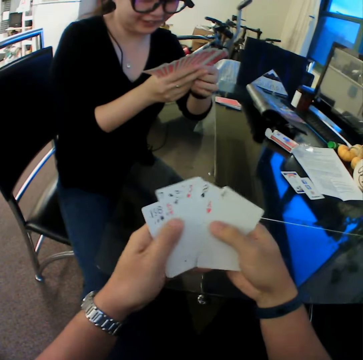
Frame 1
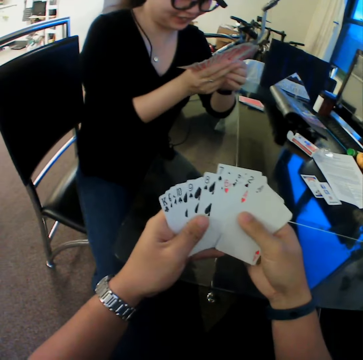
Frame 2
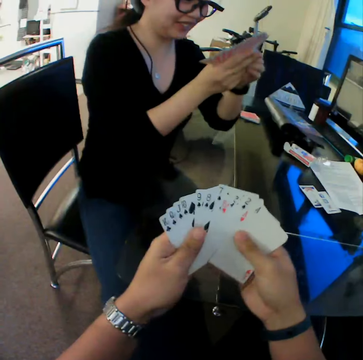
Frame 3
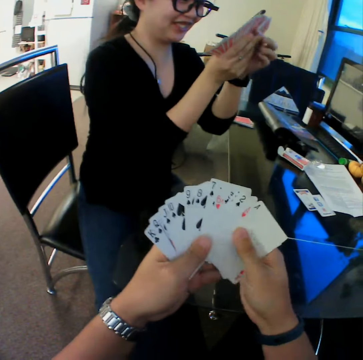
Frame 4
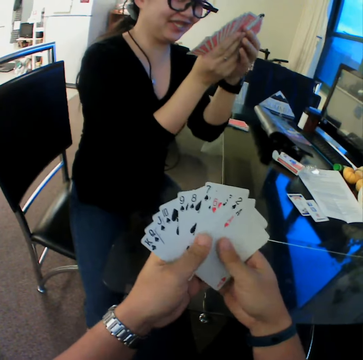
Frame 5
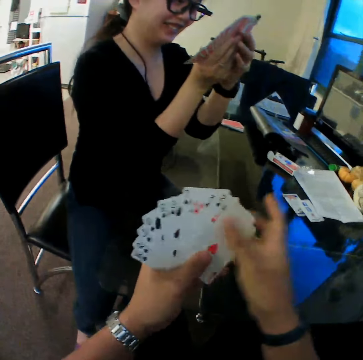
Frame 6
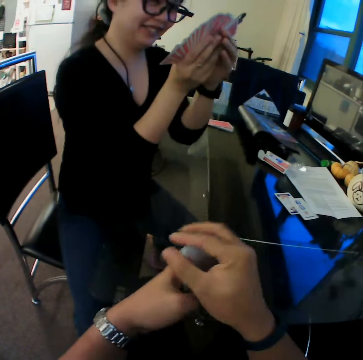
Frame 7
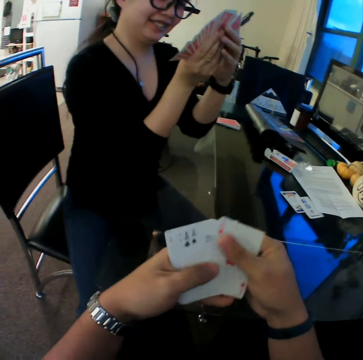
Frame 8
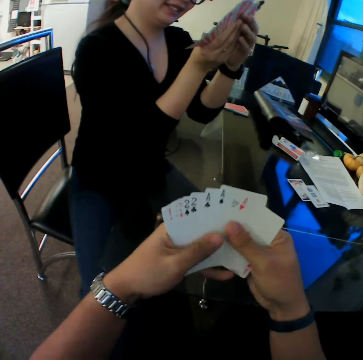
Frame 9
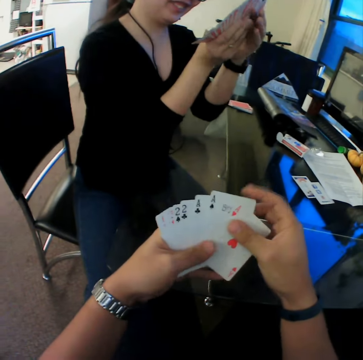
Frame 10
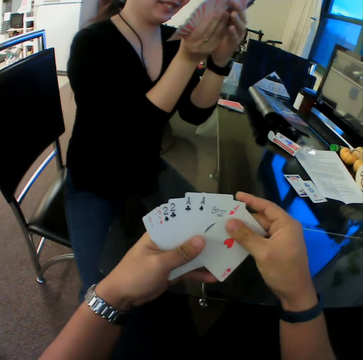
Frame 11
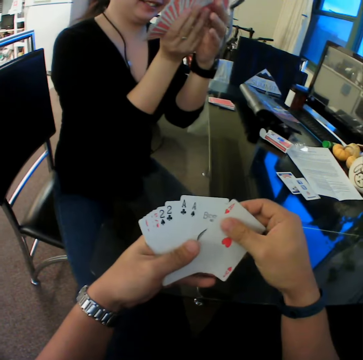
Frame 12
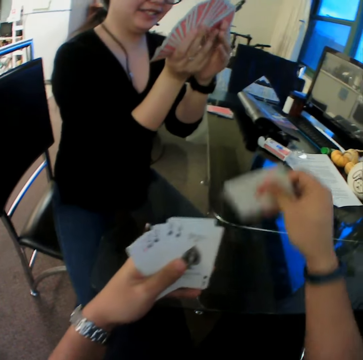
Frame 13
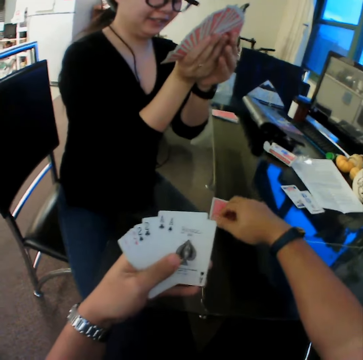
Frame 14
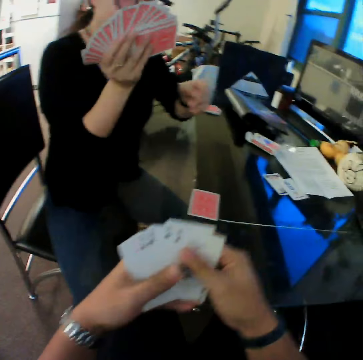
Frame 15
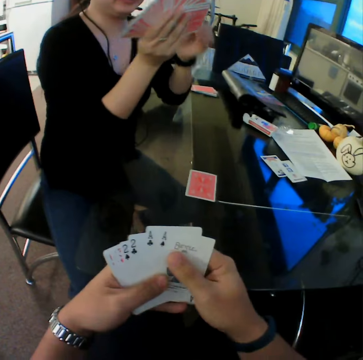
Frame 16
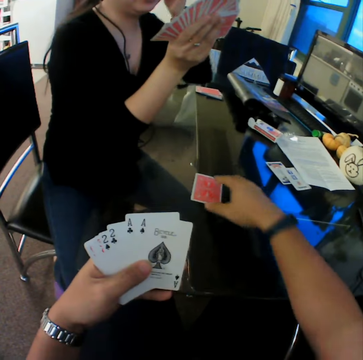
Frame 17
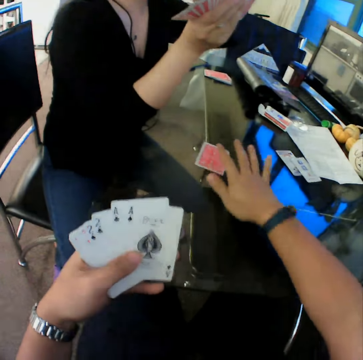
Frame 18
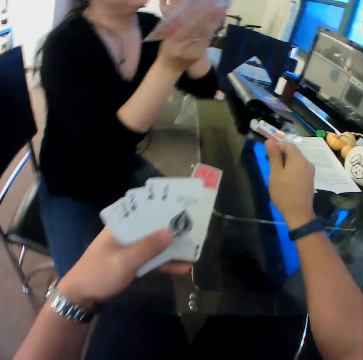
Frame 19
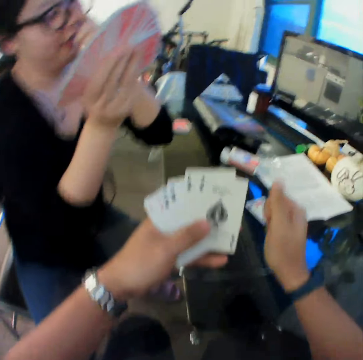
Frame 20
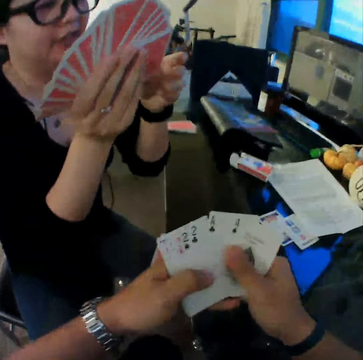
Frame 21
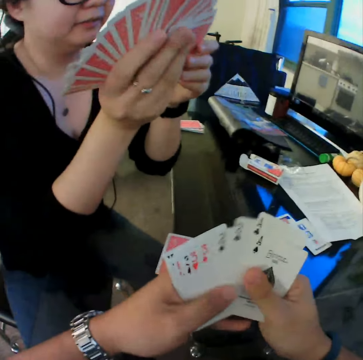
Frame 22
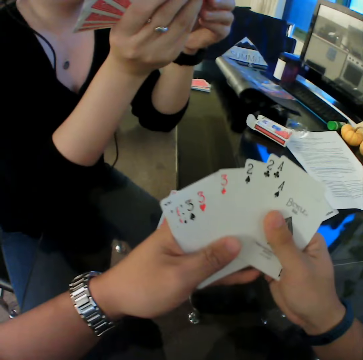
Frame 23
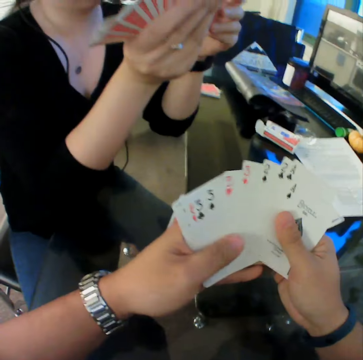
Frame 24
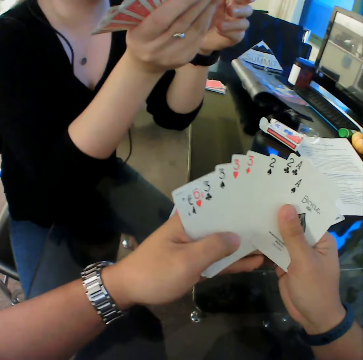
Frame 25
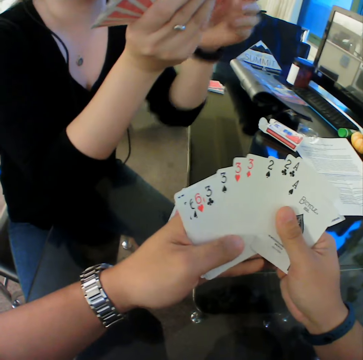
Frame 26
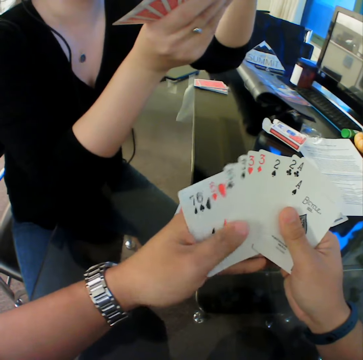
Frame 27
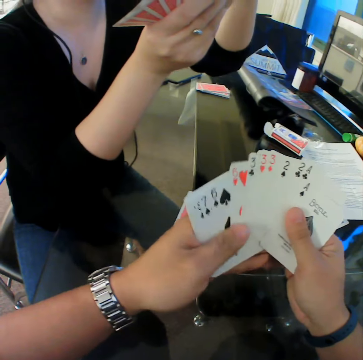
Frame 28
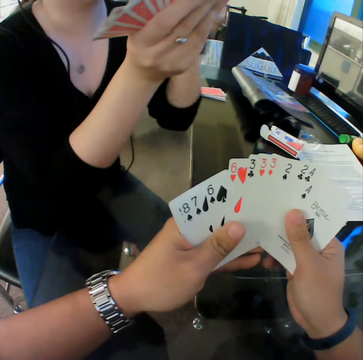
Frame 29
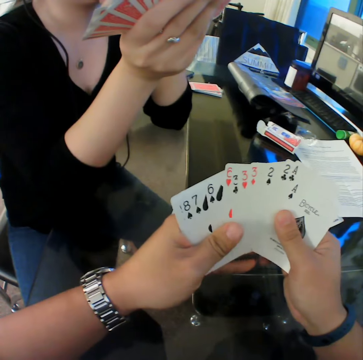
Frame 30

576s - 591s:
The camera wearer checks through the cards. He drops the card on the table with his right hand. He moves the card on the table with his right hand. He checks through the cards.

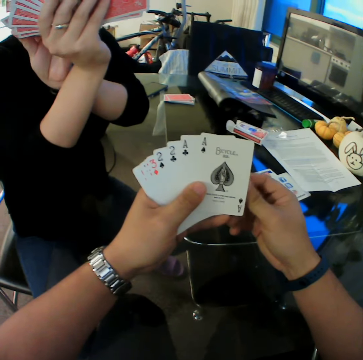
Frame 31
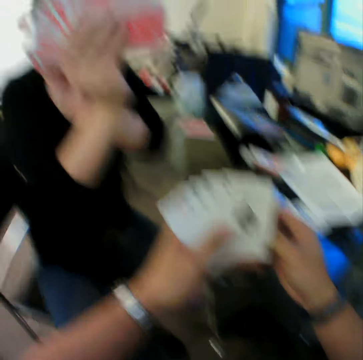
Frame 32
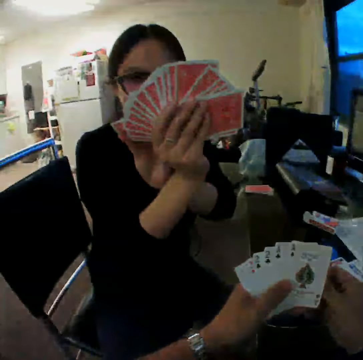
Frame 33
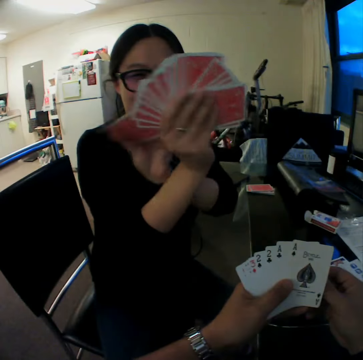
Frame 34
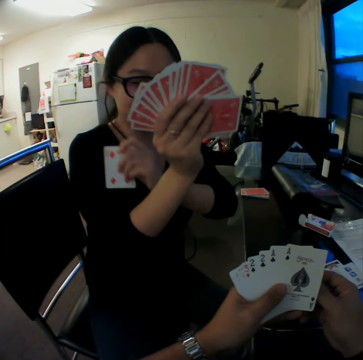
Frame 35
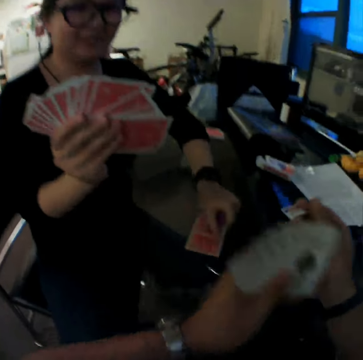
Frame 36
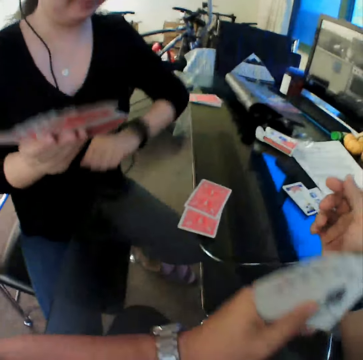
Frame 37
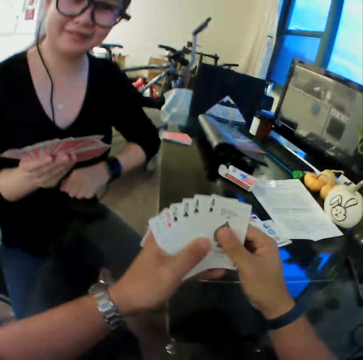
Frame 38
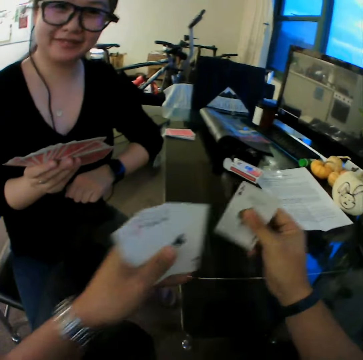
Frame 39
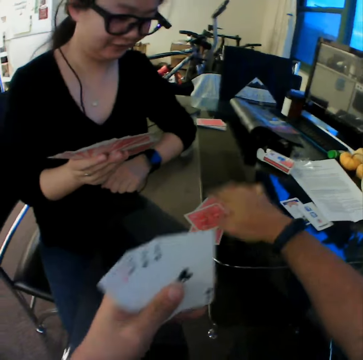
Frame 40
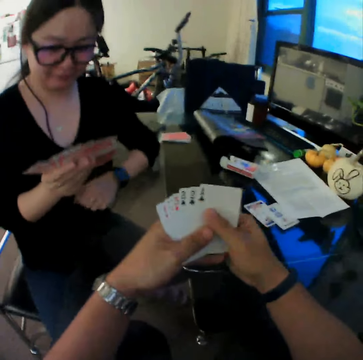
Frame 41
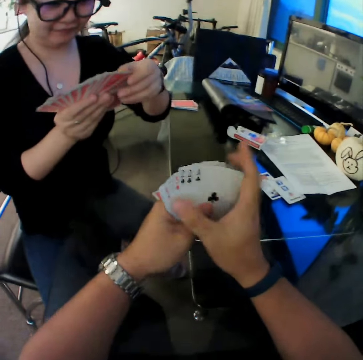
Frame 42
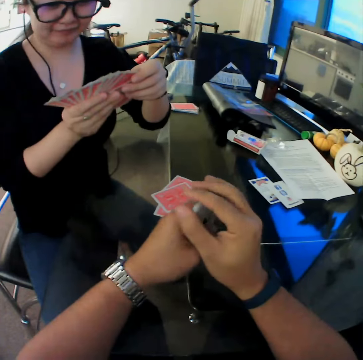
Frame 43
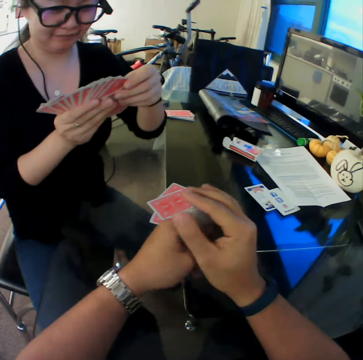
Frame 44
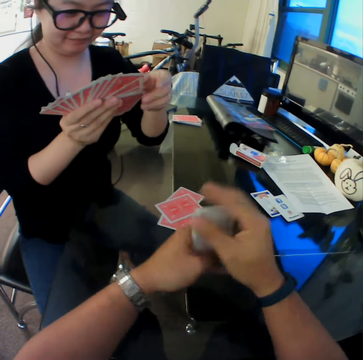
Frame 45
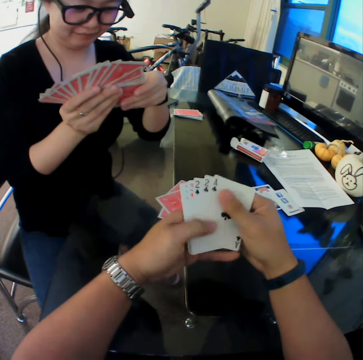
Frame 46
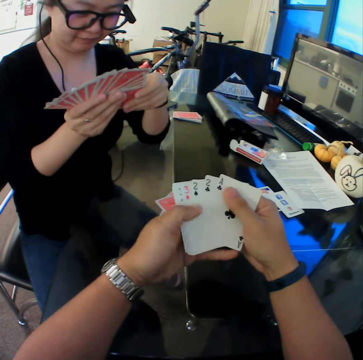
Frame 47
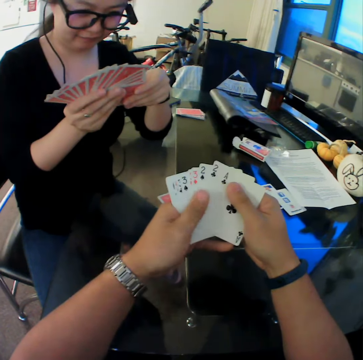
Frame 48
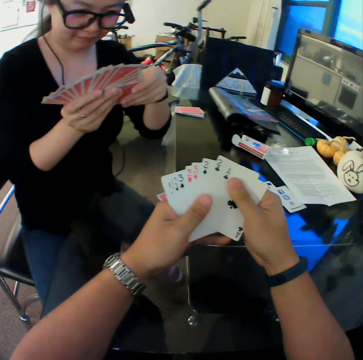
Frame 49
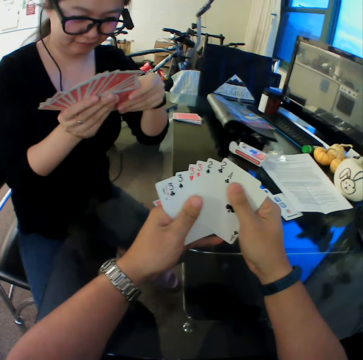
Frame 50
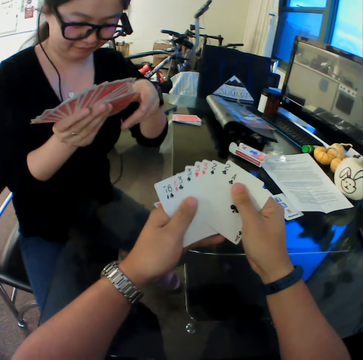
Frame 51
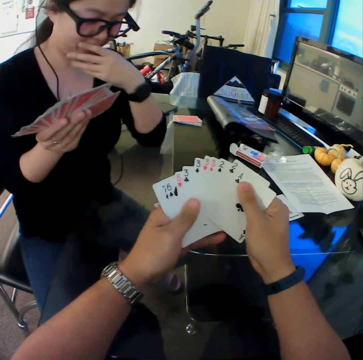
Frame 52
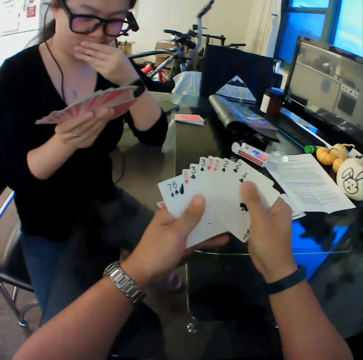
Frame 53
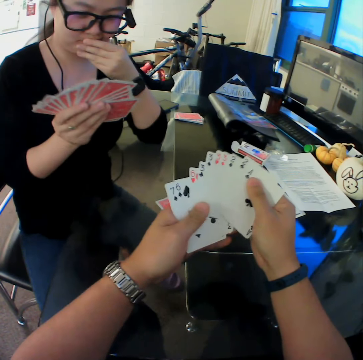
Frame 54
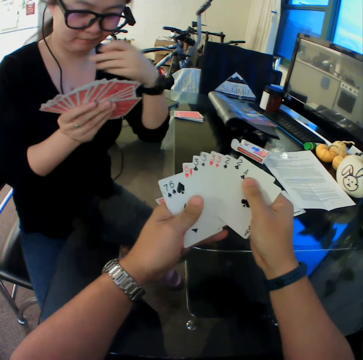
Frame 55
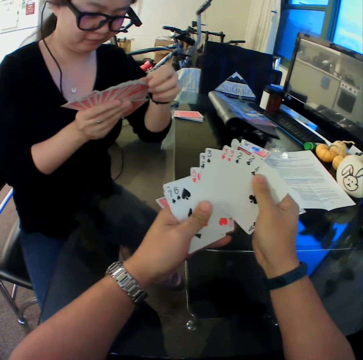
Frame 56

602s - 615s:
The woman drops the card on the table with her left hand. The camera wearer drops the card on the table with his right hand. He checks through the cards.

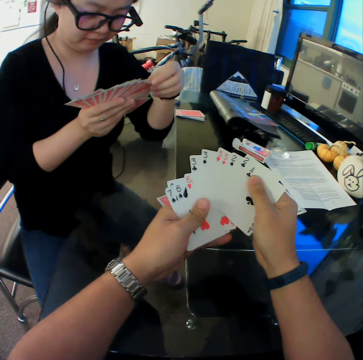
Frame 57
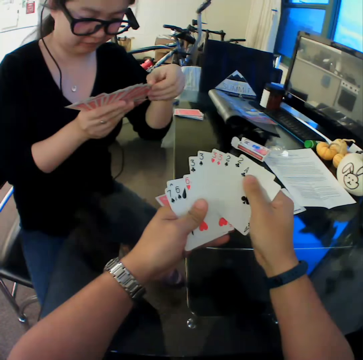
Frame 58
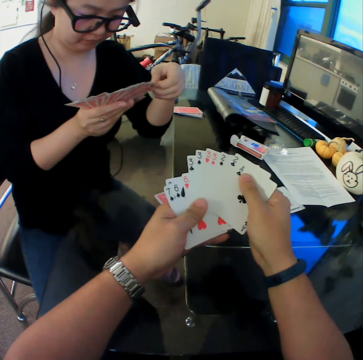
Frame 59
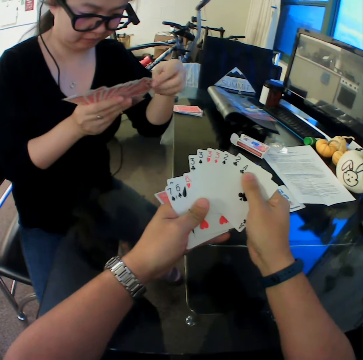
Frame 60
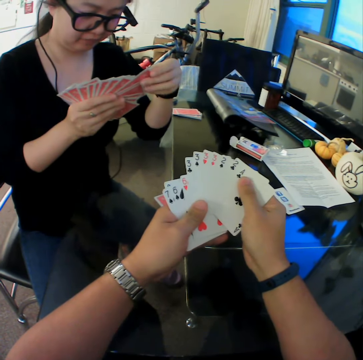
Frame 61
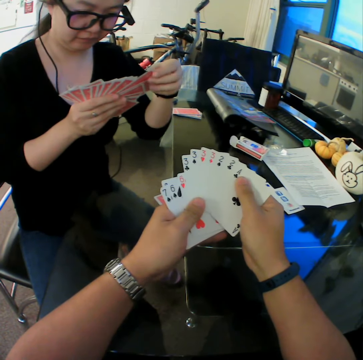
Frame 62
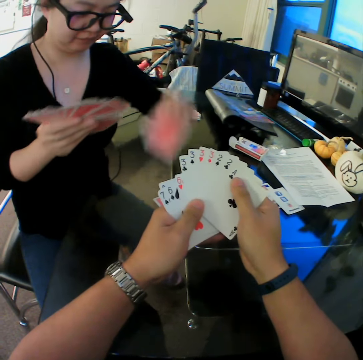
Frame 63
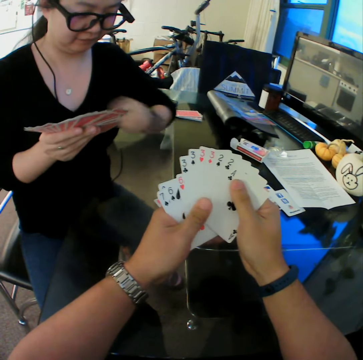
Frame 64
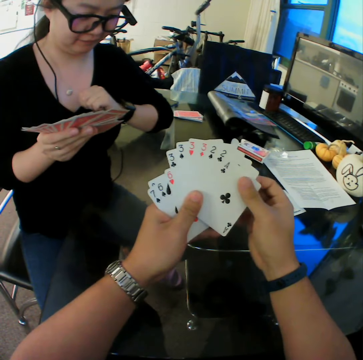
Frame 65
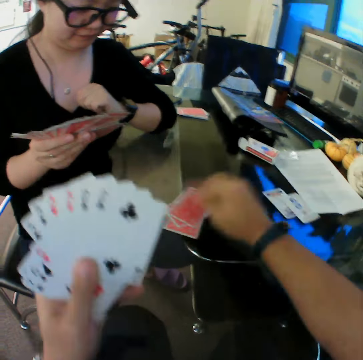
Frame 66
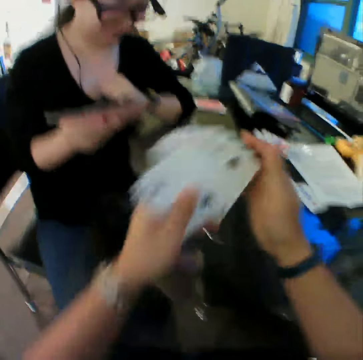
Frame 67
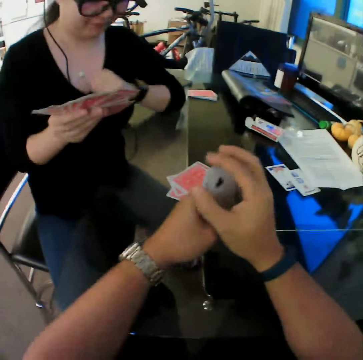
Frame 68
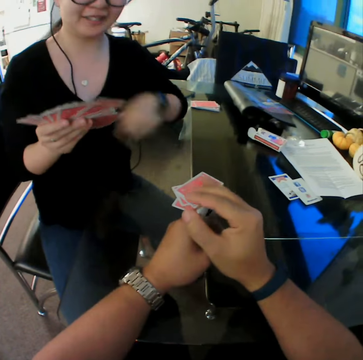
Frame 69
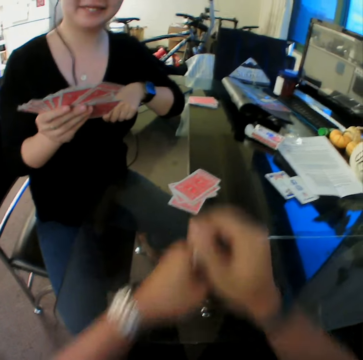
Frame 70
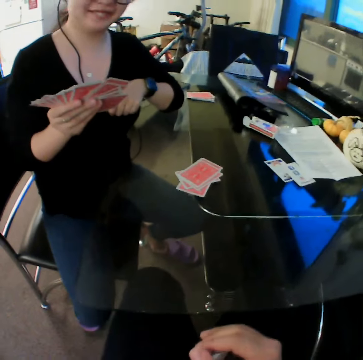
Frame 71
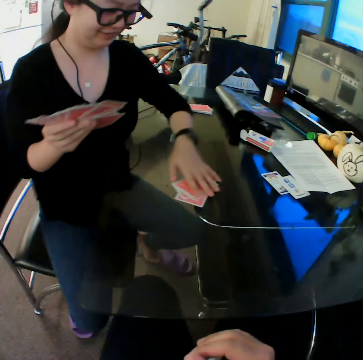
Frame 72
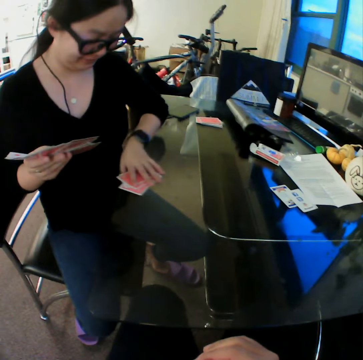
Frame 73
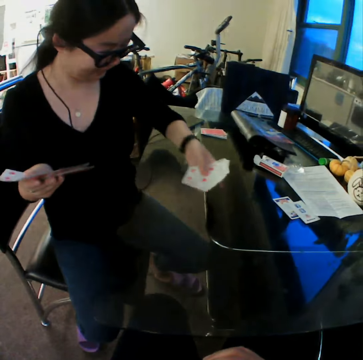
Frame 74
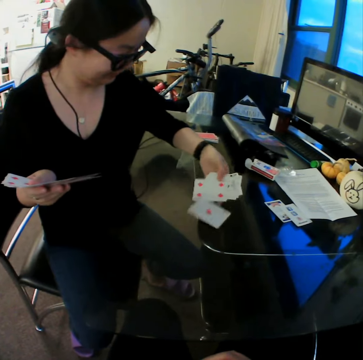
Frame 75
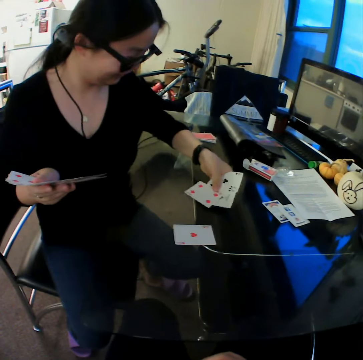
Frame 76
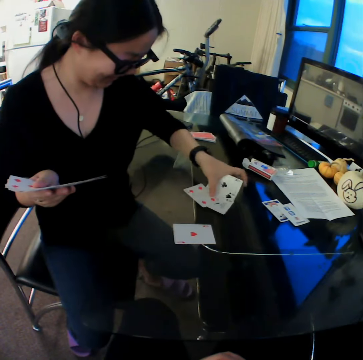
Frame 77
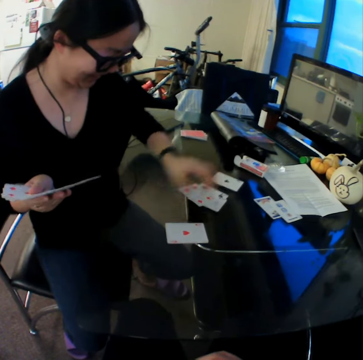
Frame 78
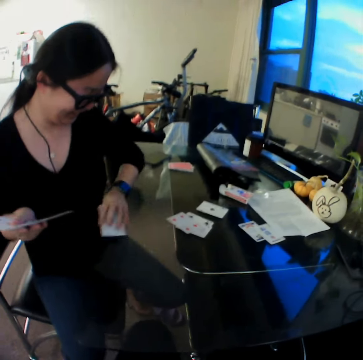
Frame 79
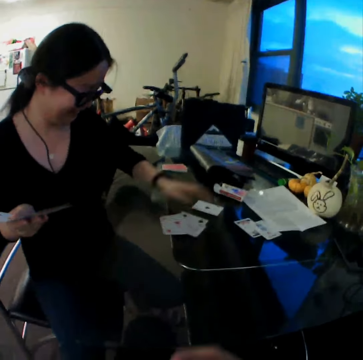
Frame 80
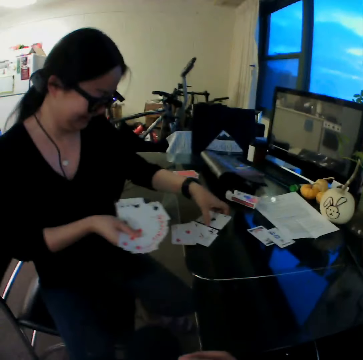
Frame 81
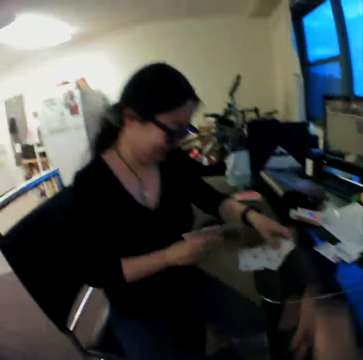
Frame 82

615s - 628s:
The woman drops the card on the table with her left hand. The camera wearer drops the card on the table with his right hand. The woman converses with the camera wearer and picks the cards. The woman flips the cards on the table with her left hand. The woman places the cards on the table, picks the card and places the card on the table.
